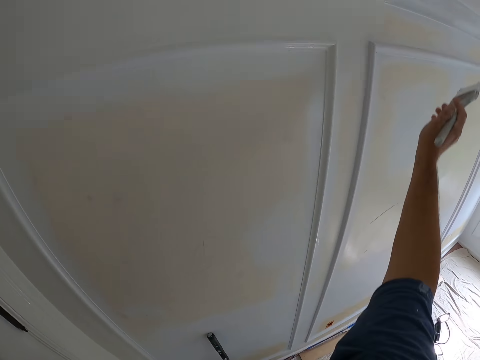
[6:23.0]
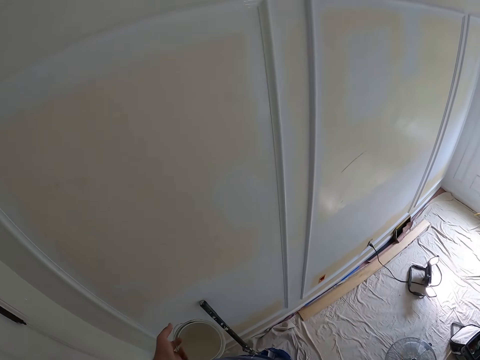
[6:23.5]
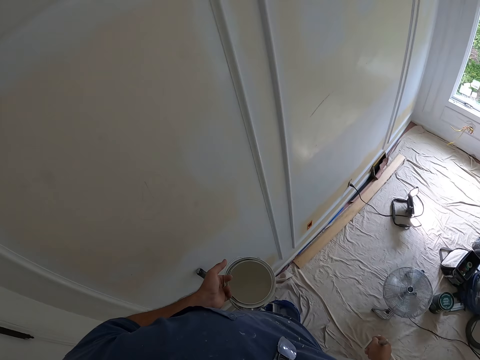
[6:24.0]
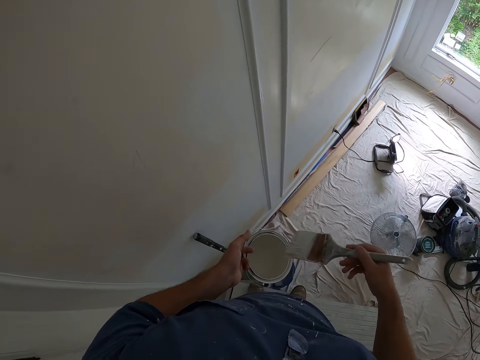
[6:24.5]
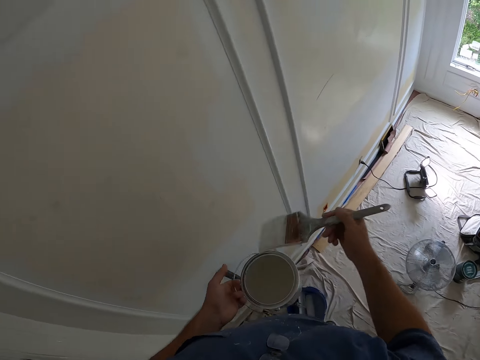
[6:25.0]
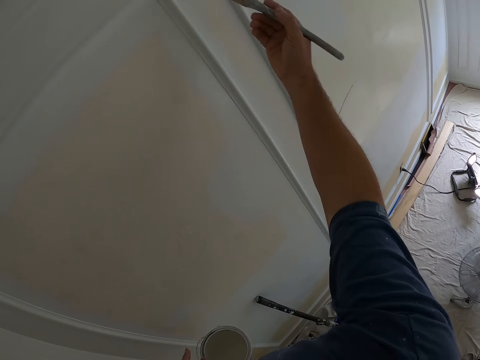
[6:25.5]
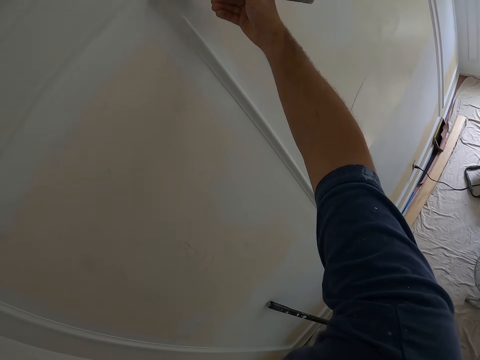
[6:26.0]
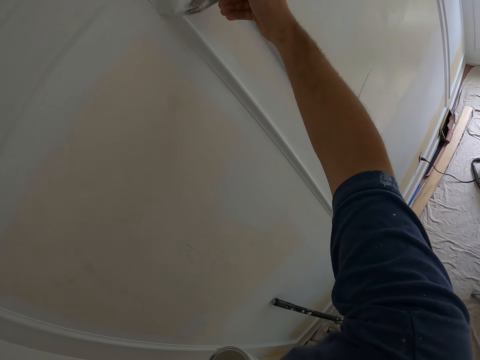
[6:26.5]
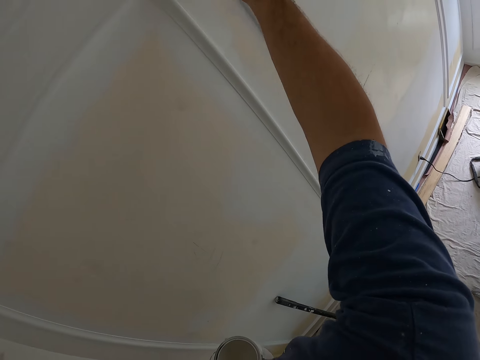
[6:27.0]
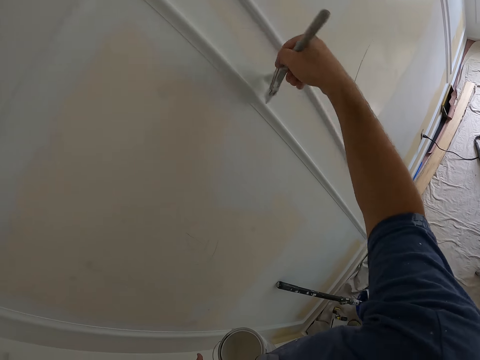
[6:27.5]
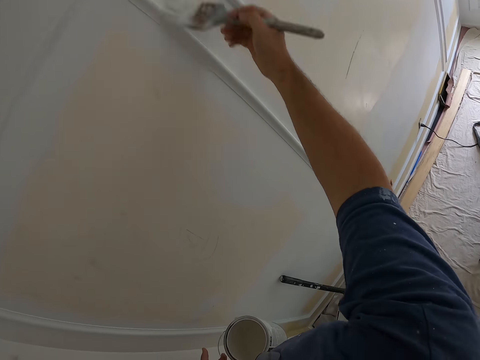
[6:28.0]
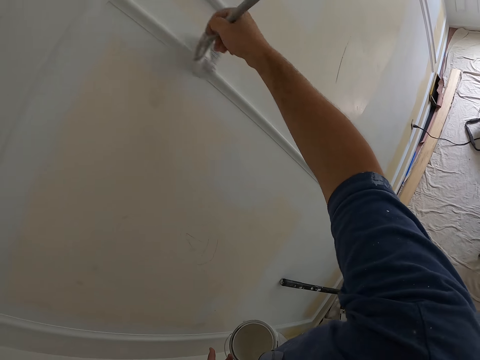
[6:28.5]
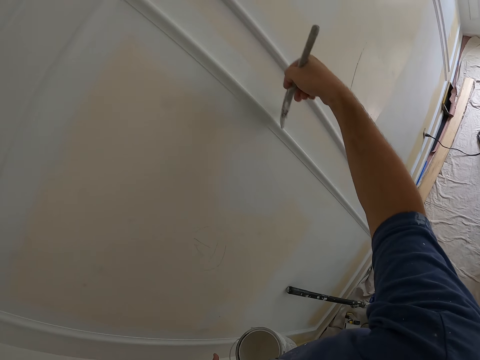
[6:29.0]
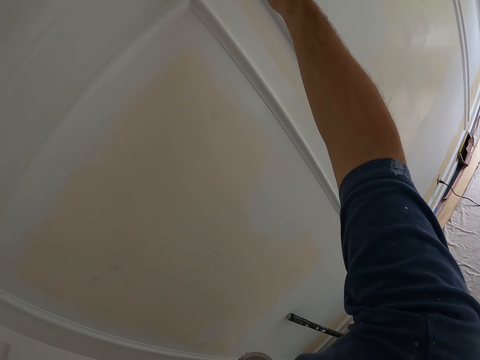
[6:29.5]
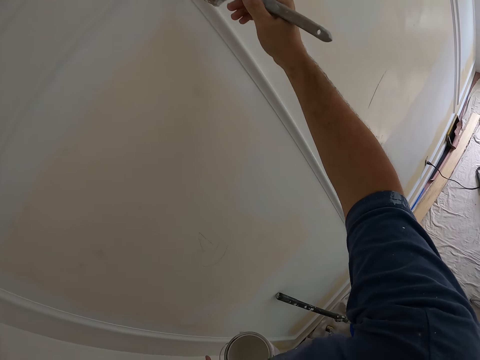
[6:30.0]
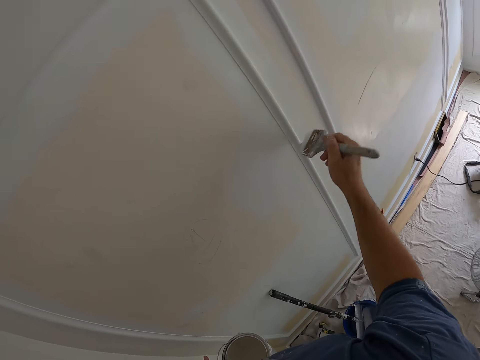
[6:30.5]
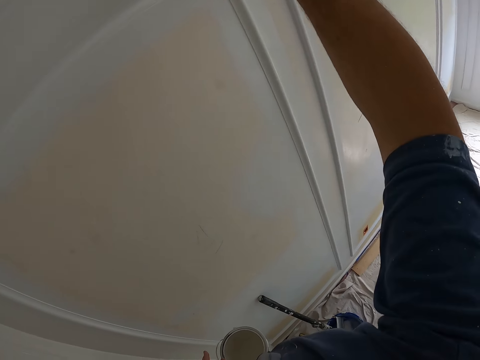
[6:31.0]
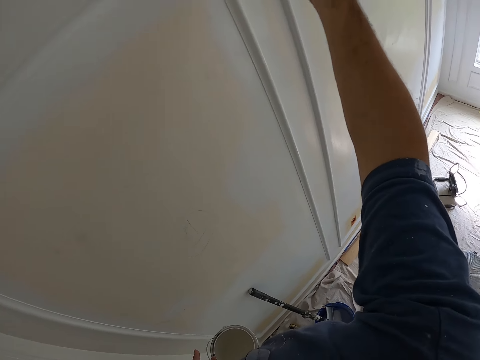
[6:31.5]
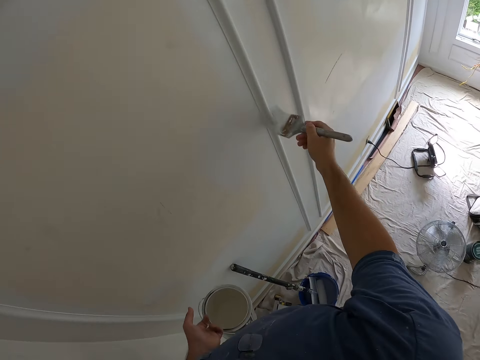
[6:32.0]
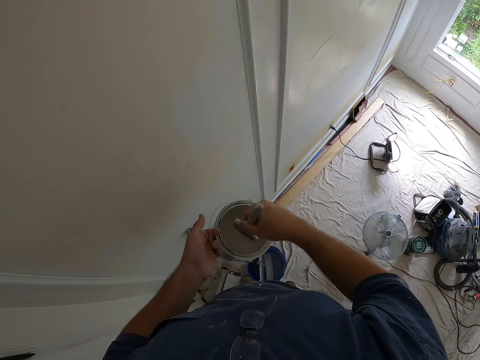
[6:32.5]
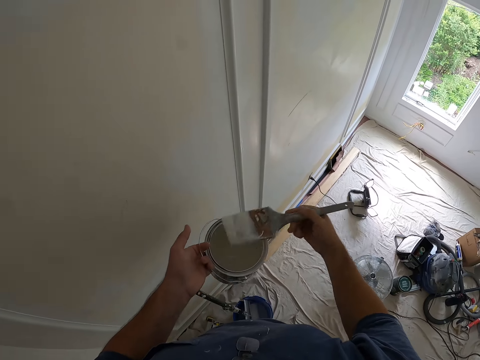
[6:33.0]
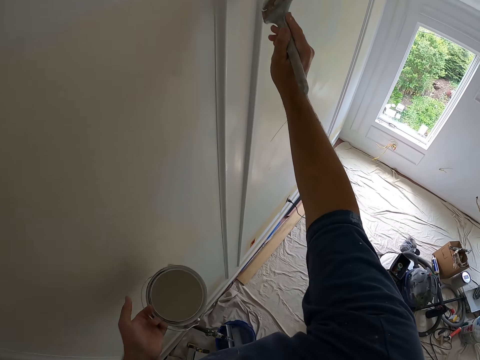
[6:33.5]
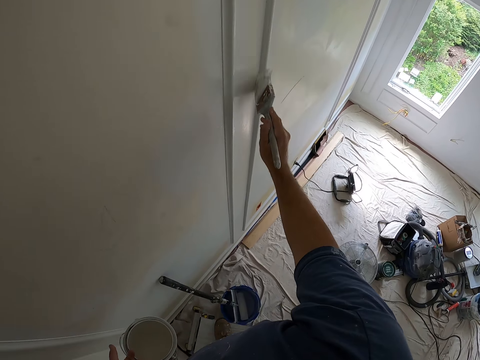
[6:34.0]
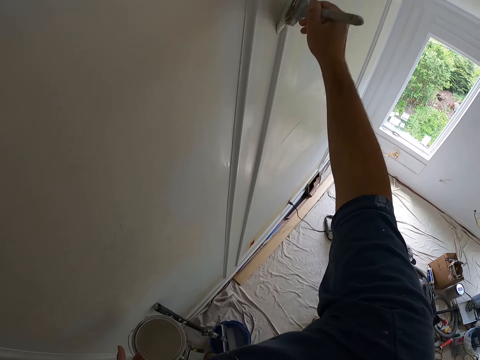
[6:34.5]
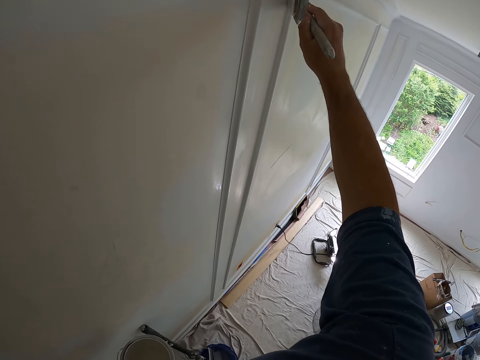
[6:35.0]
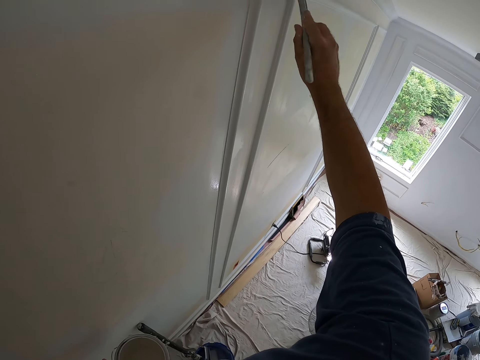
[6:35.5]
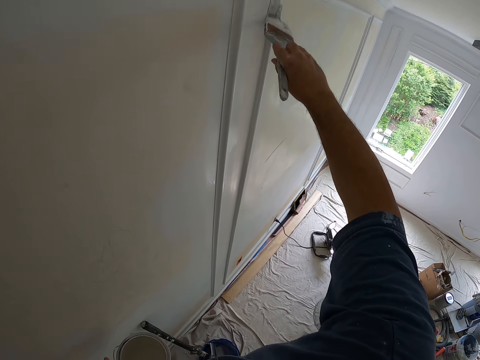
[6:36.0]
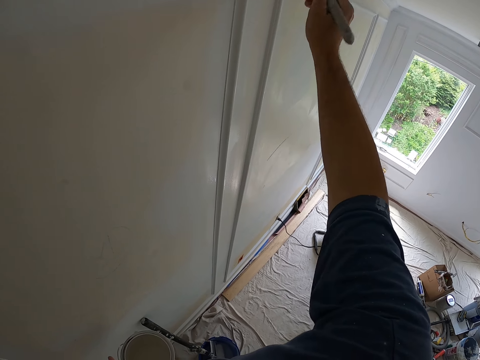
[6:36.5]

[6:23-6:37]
The camera wearer puts the painting brush in the paint can. They paint the wall. They put the painting brush in the paint can. They paint the wall.

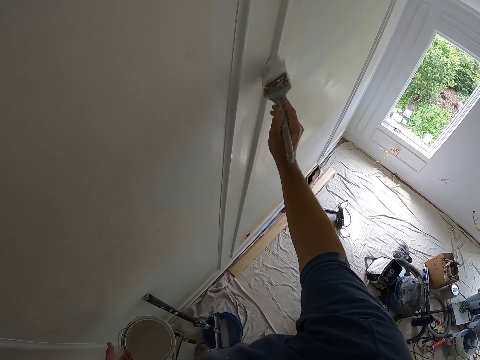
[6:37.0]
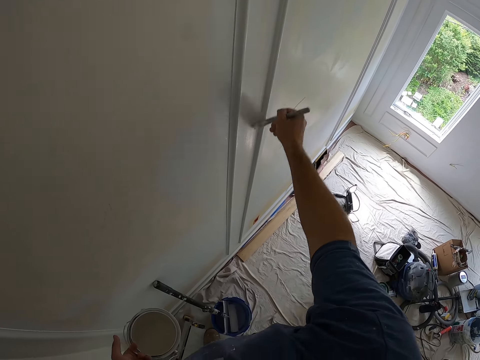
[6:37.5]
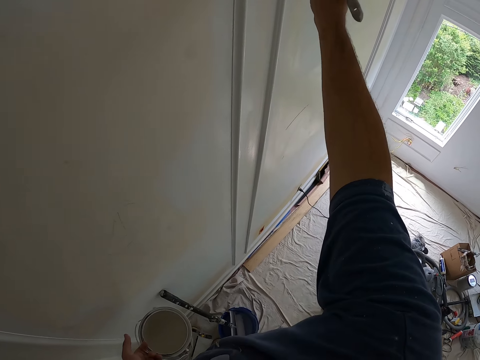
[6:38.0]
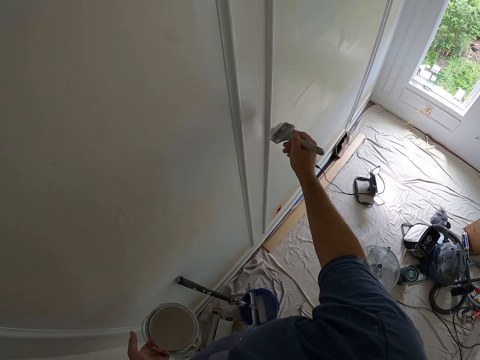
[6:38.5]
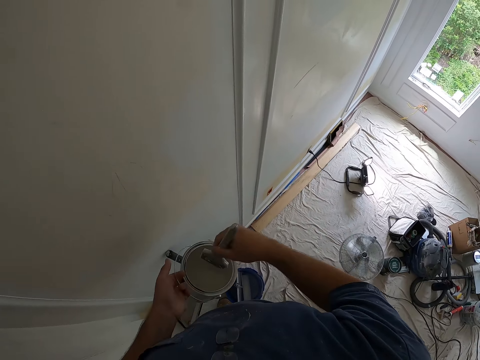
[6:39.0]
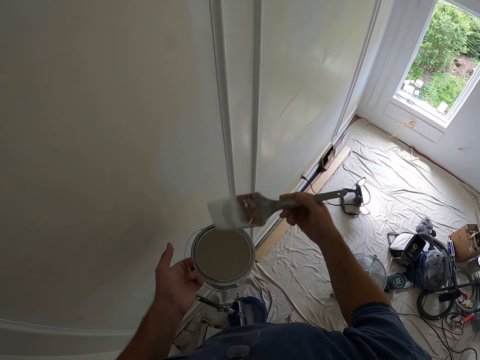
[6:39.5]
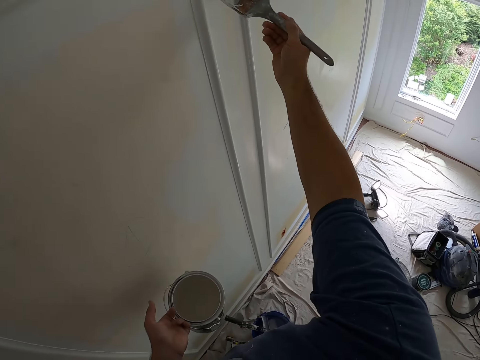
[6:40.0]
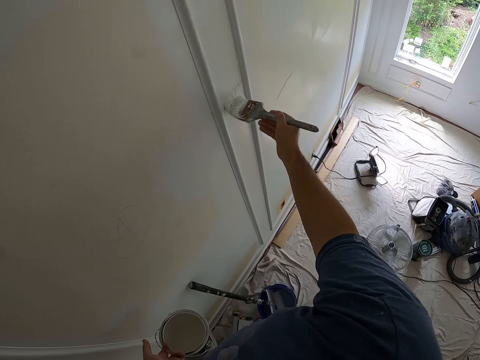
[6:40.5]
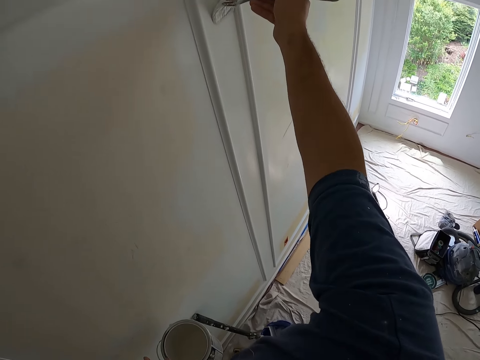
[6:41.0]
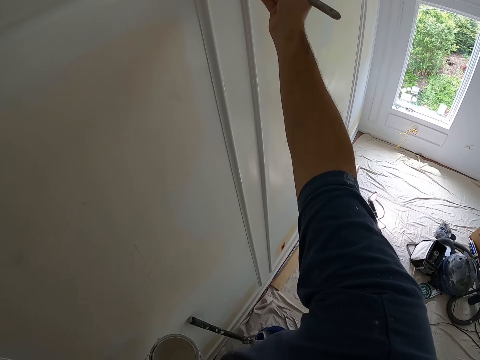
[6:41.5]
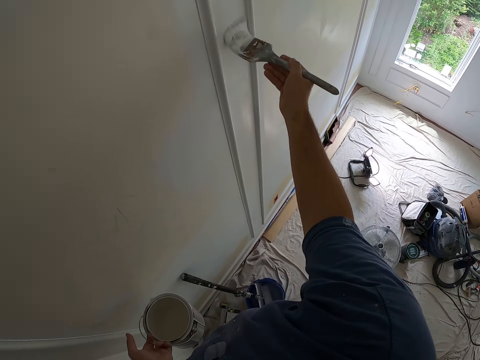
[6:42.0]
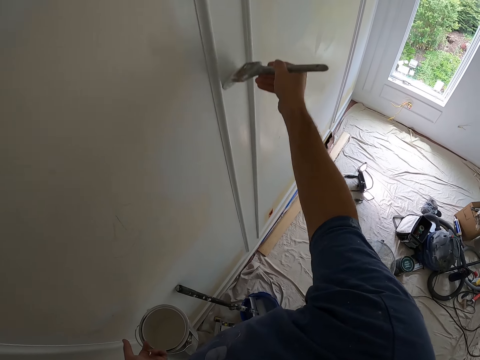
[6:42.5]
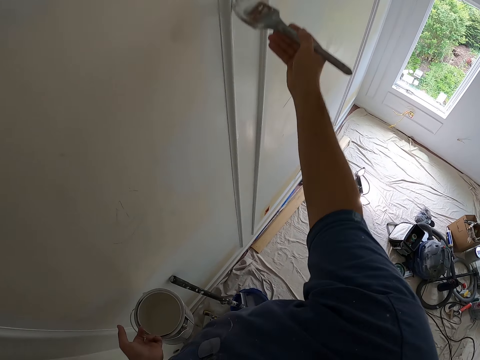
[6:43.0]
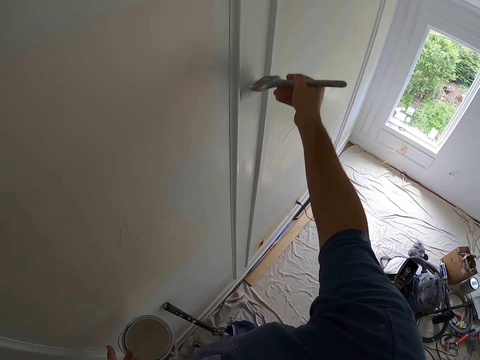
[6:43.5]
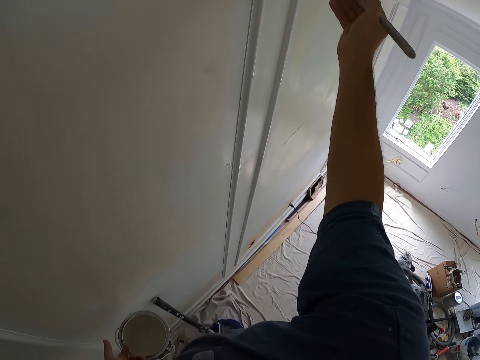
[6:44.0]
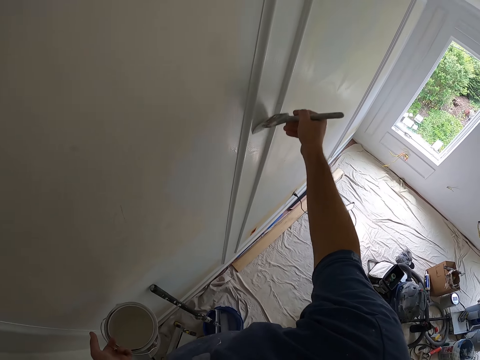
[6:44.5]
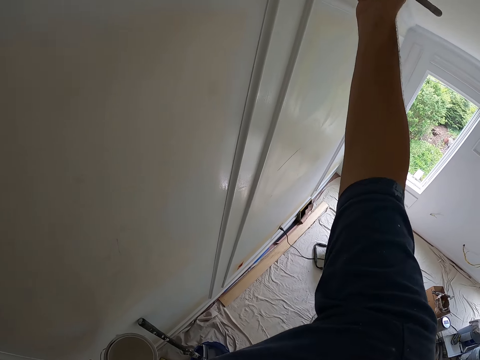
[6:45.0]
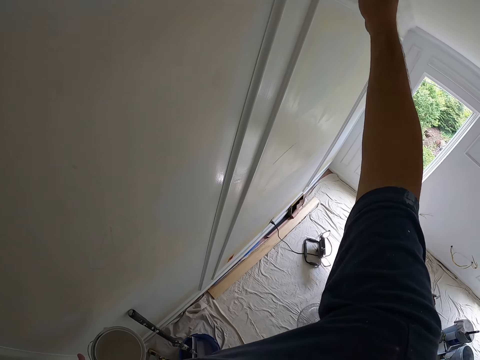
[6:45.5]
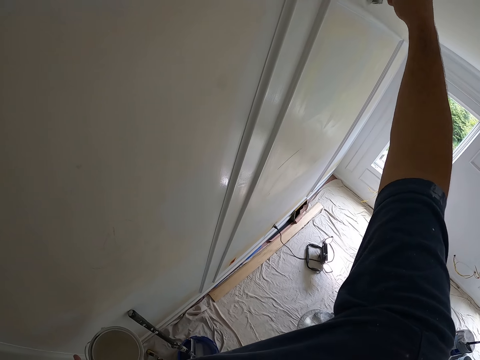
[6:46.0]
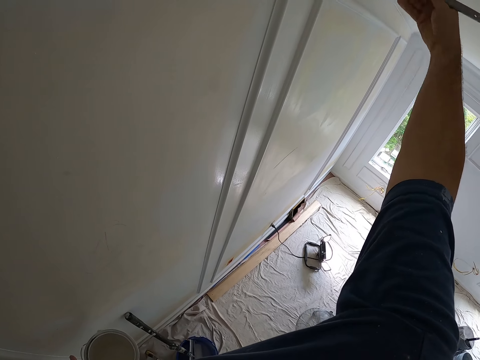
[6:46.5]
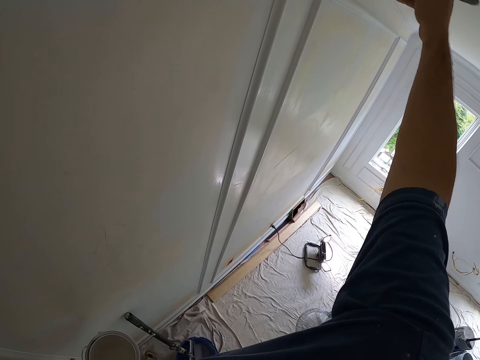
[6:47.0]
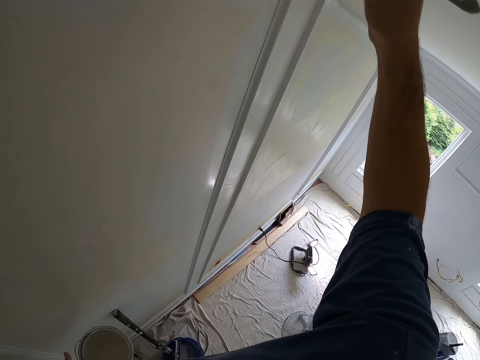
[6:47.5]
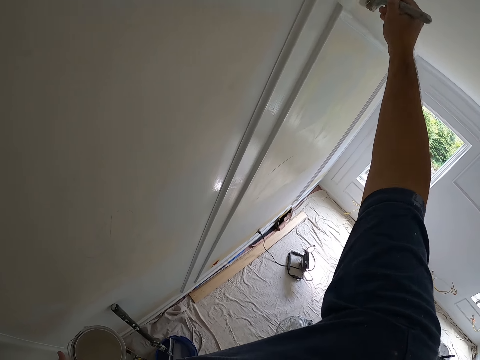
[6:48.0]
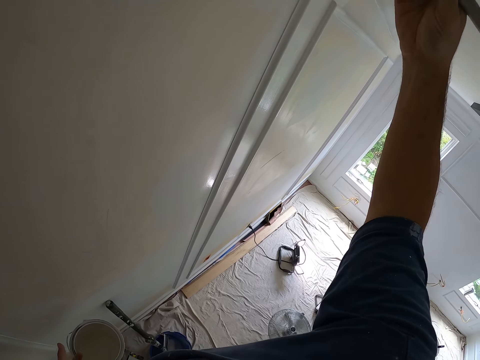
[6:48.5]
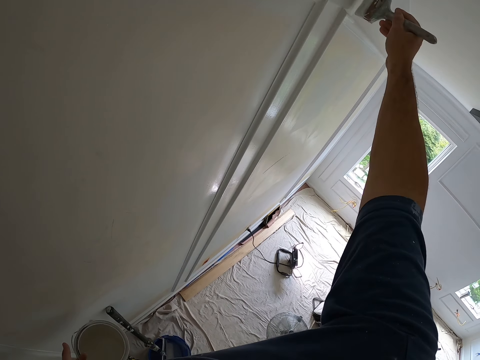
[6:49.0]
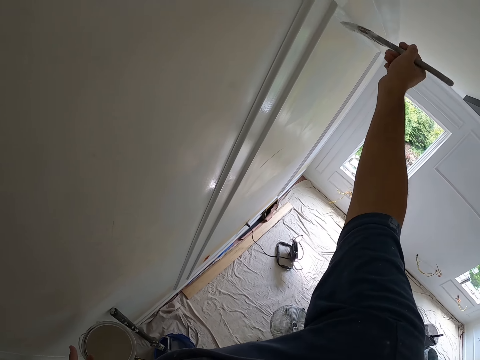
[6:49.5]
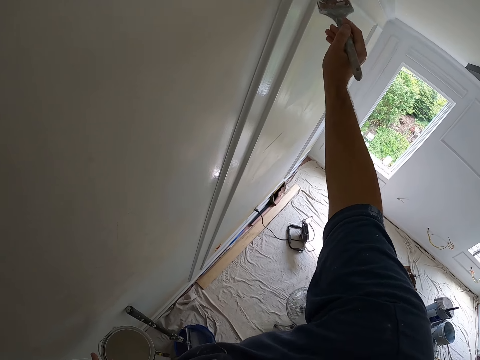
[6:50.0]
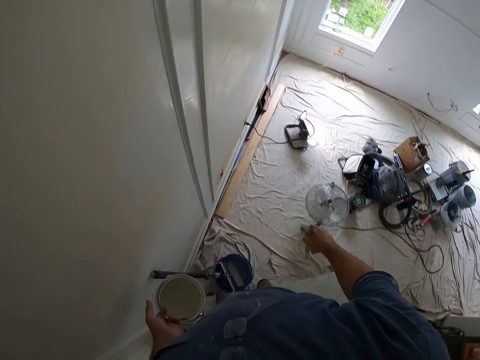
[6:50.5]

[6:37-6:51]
The camera wearer puts the painting brush in the paint can. They paint the wall.
